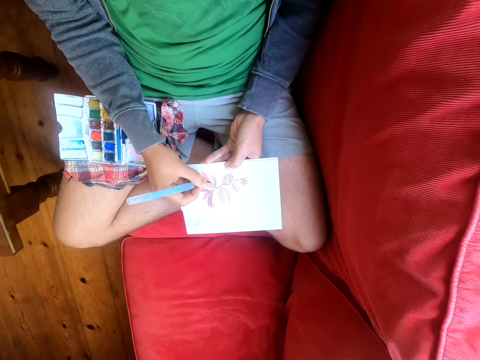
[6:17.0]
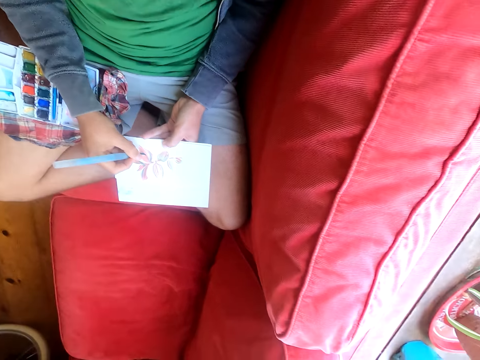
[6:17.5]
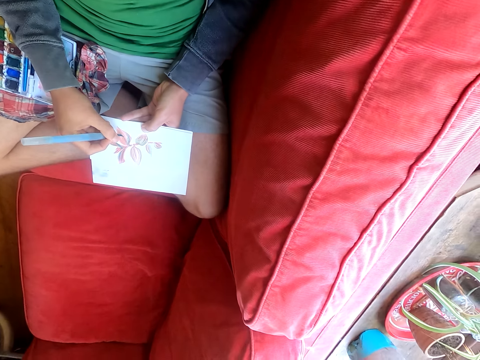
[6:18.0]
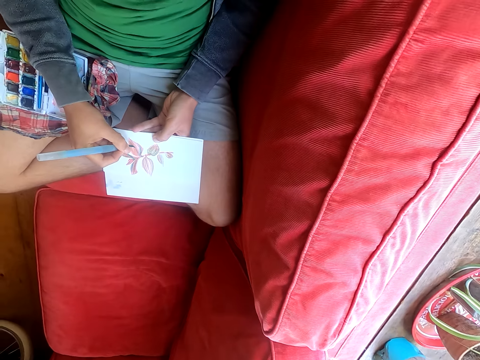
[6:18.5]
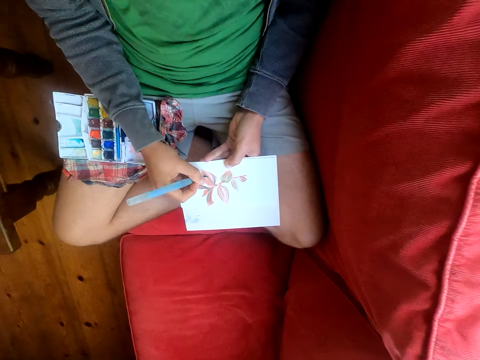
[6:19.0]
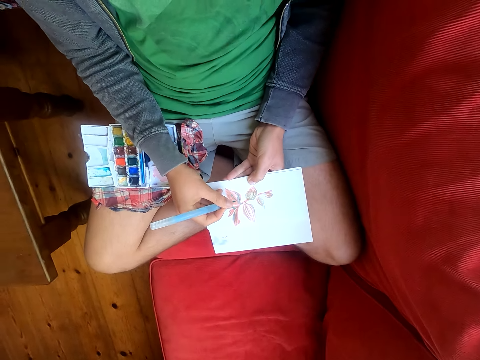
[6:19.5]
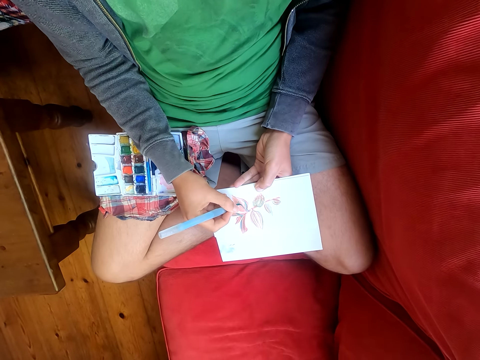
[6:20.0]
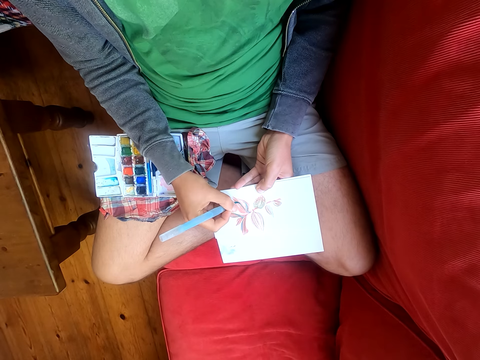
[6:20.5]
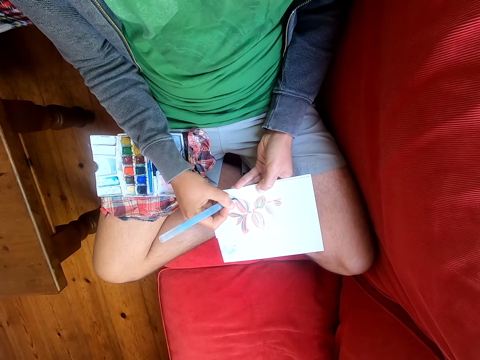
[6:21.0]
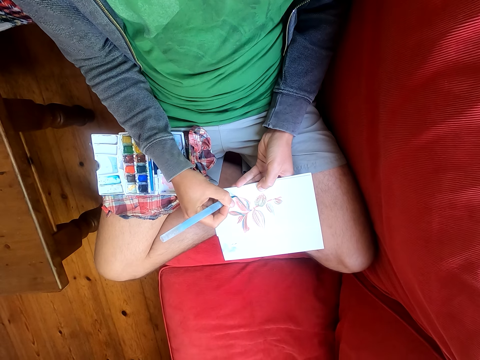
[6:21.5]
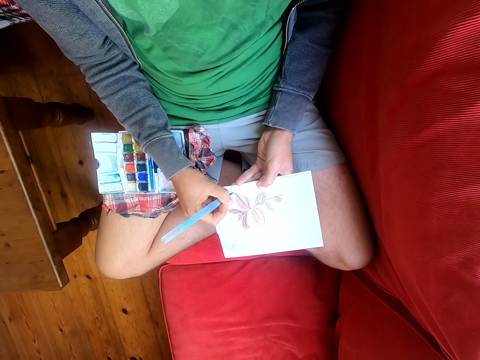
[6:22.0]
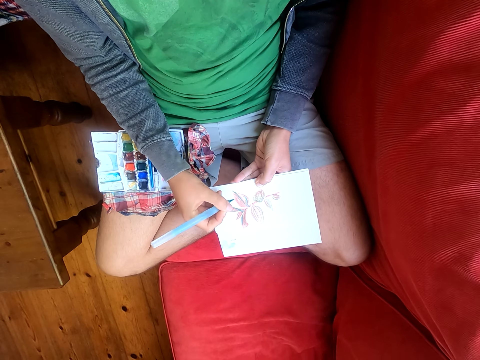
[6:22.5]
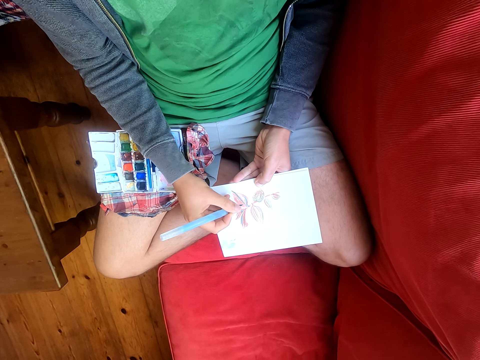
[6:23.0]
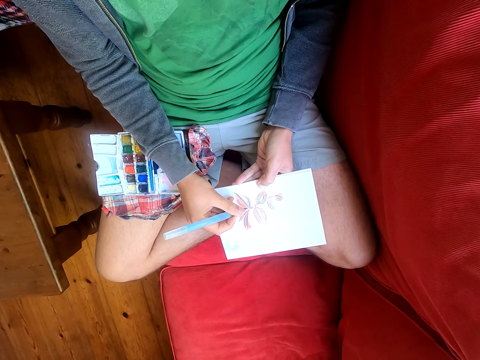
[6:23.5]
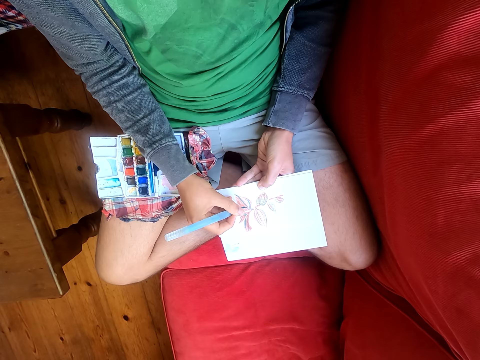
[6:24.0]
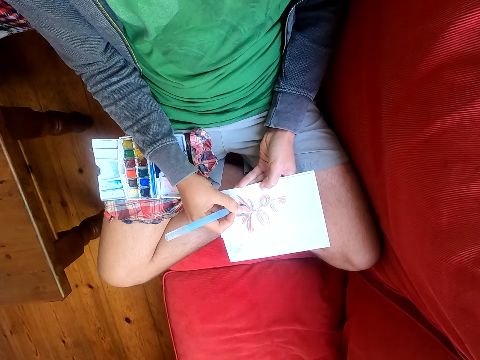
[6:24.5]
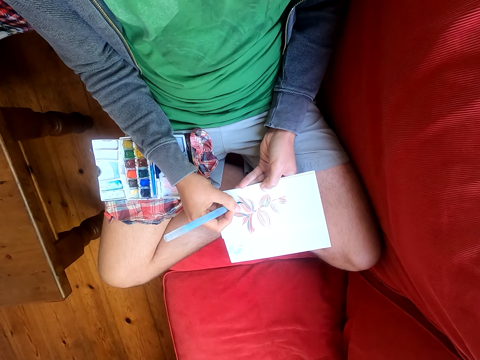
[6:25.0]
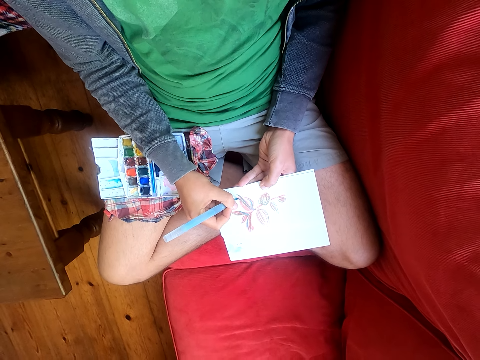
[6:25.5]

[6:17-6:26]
The camera wearer moves his head sideways. He paints on a drawing with a brush pen.

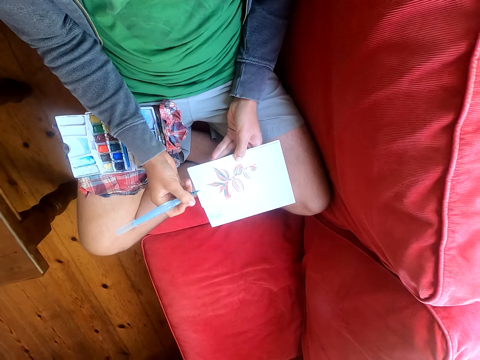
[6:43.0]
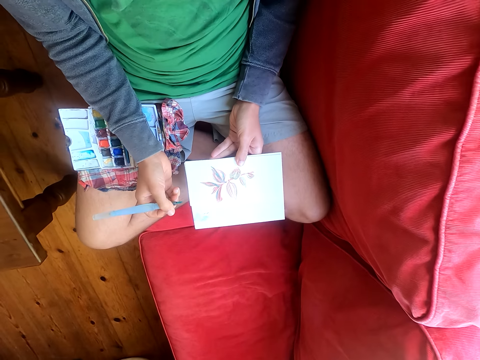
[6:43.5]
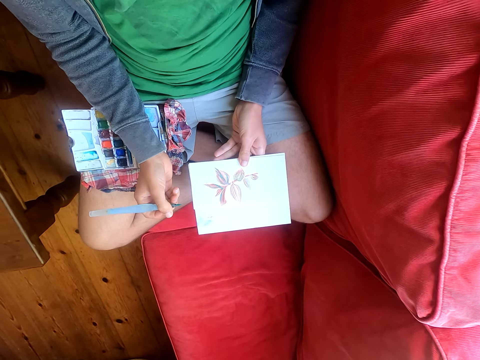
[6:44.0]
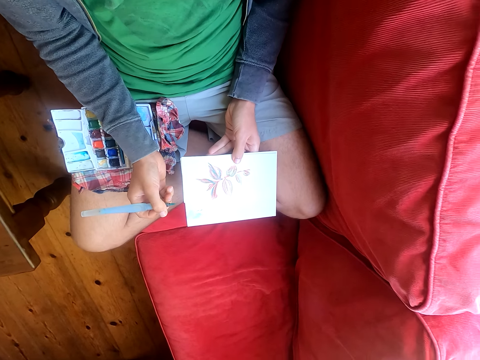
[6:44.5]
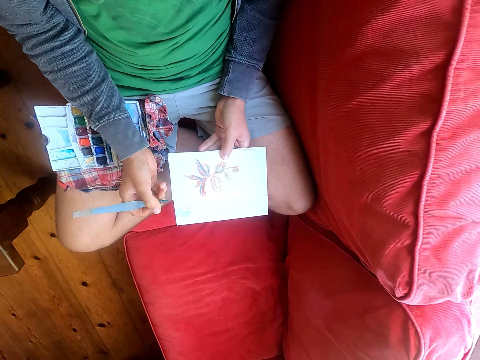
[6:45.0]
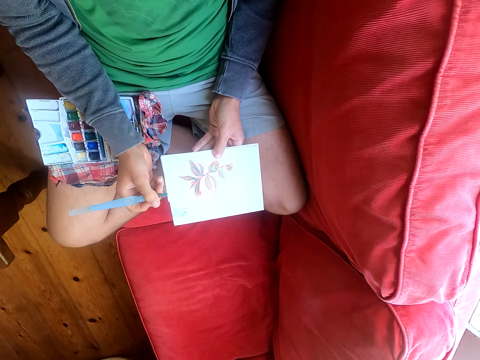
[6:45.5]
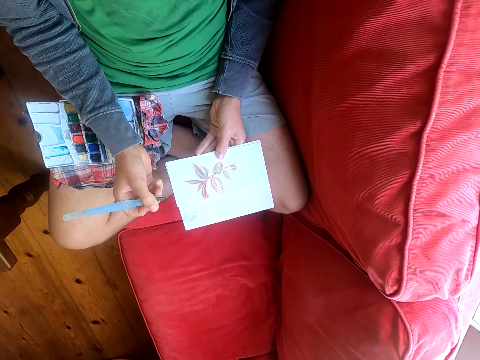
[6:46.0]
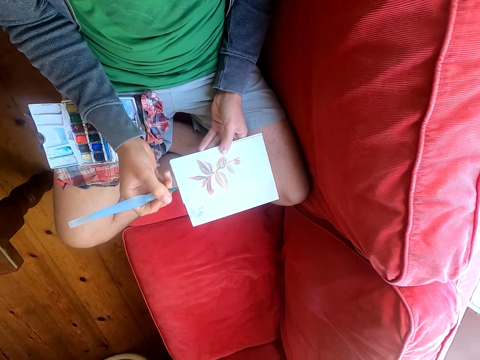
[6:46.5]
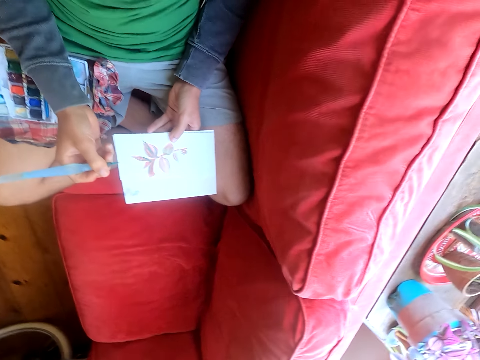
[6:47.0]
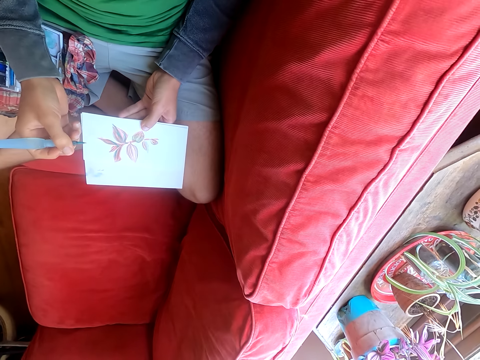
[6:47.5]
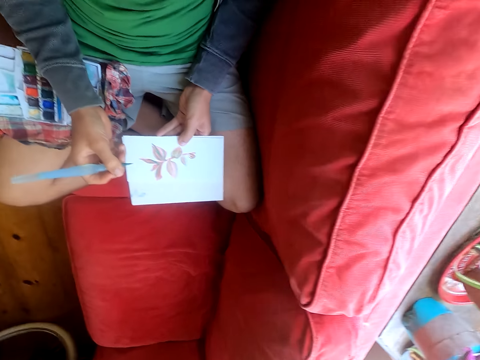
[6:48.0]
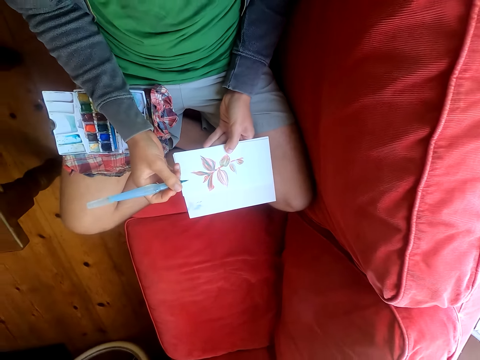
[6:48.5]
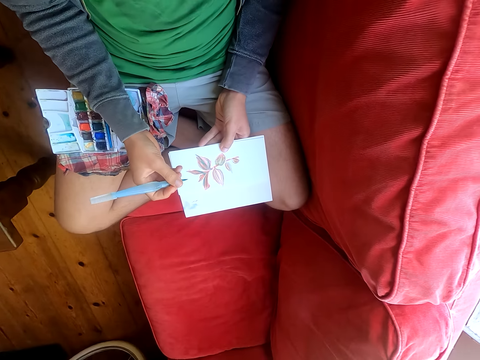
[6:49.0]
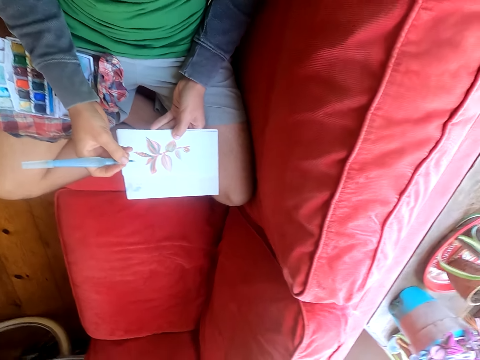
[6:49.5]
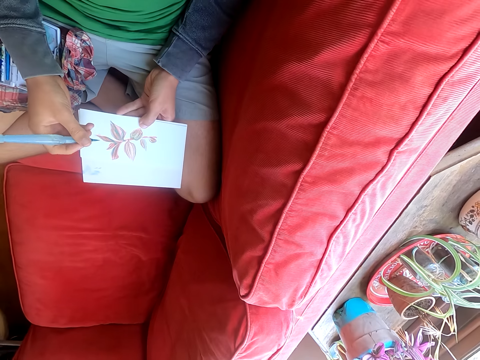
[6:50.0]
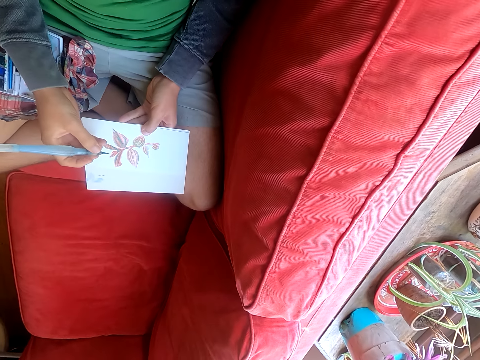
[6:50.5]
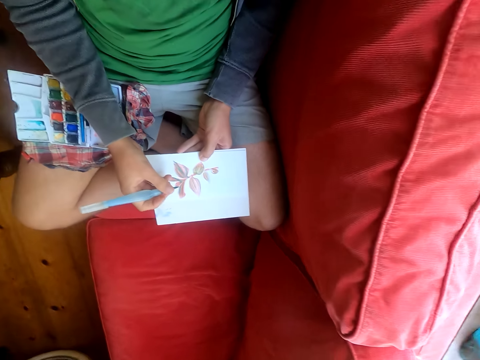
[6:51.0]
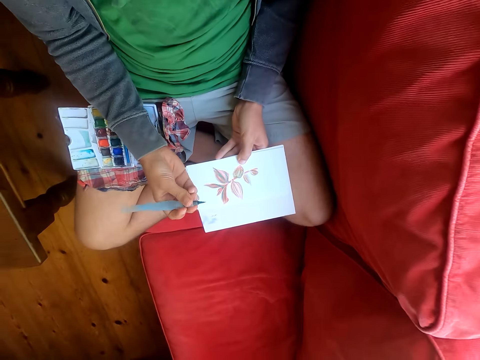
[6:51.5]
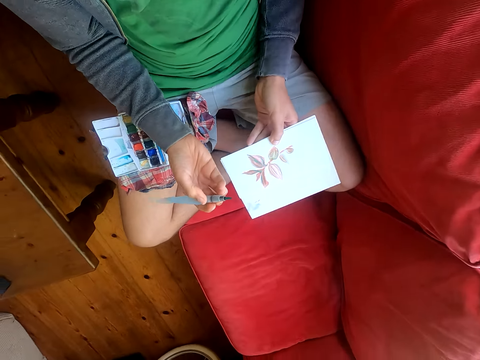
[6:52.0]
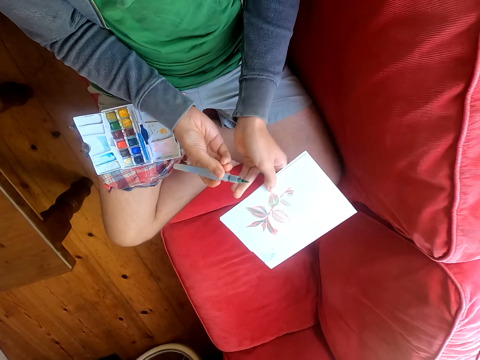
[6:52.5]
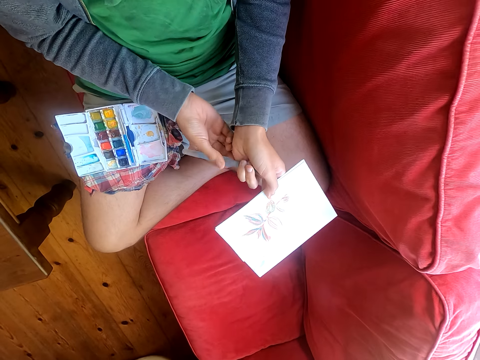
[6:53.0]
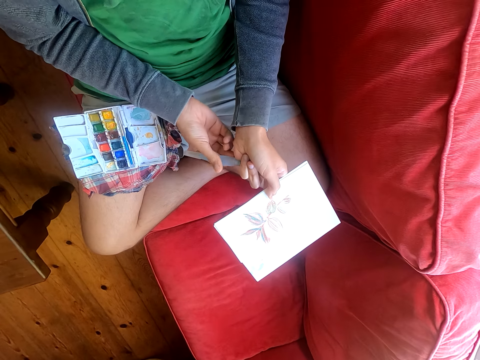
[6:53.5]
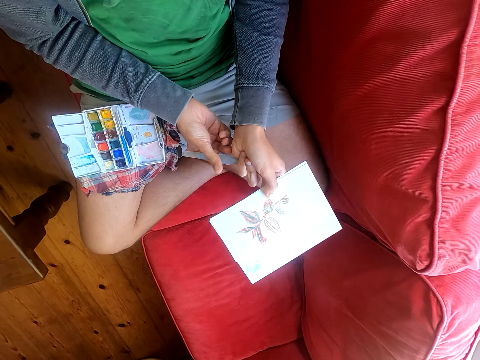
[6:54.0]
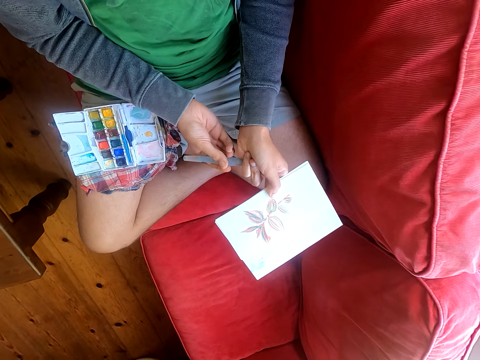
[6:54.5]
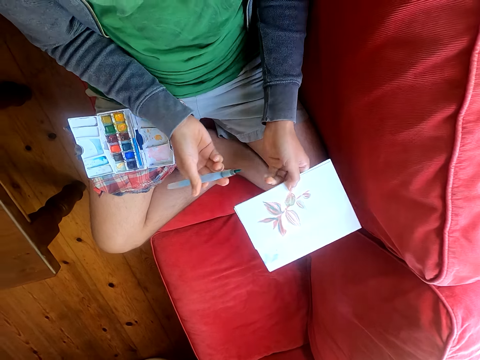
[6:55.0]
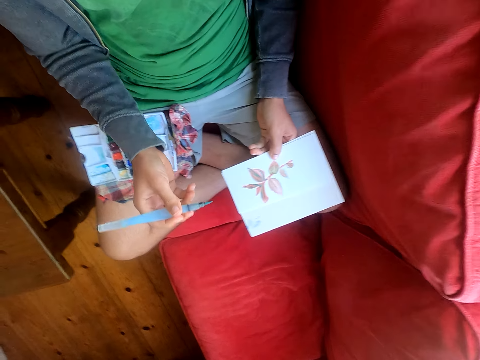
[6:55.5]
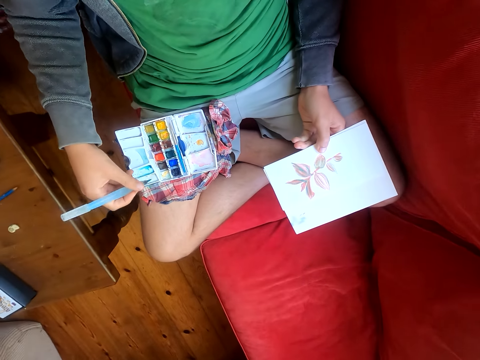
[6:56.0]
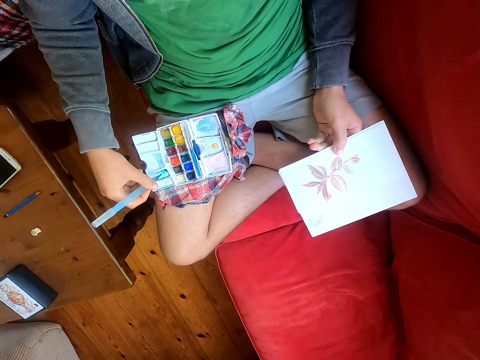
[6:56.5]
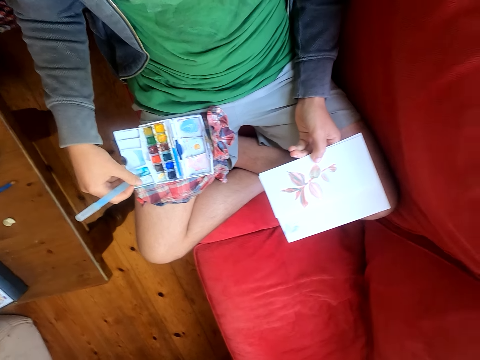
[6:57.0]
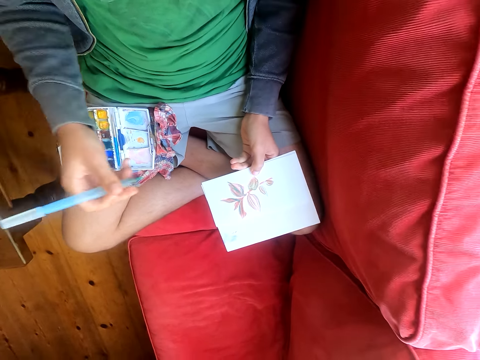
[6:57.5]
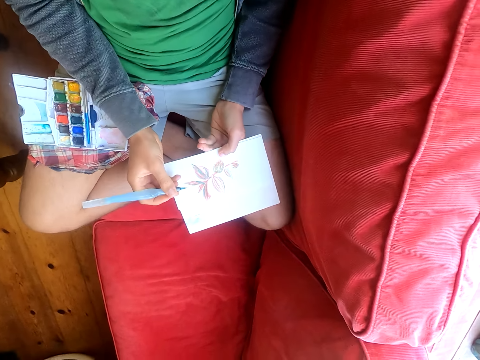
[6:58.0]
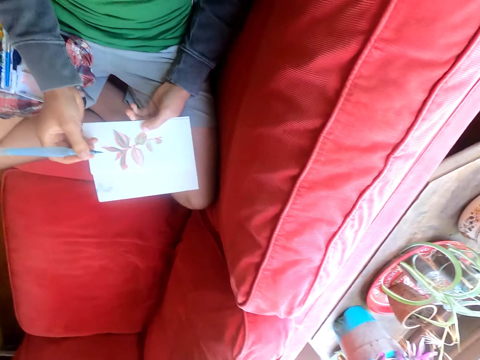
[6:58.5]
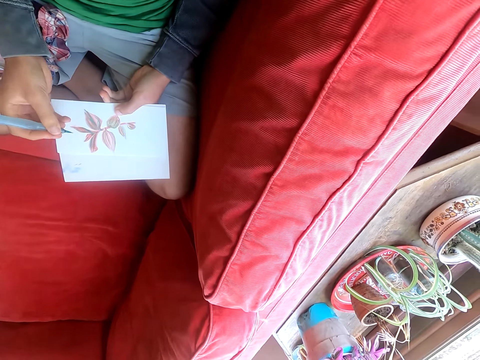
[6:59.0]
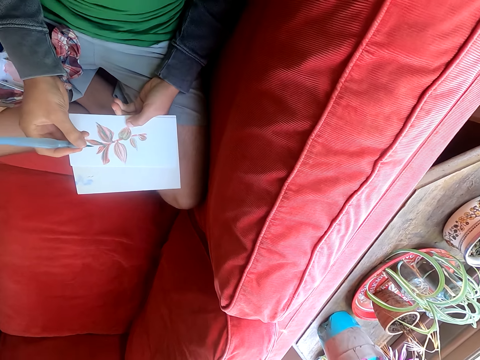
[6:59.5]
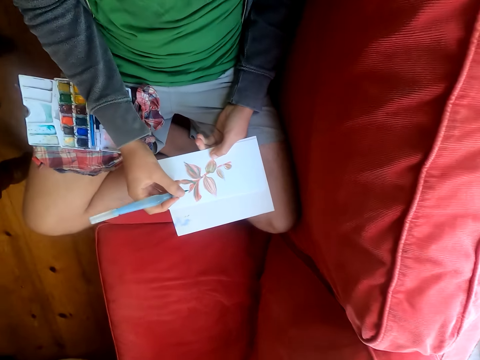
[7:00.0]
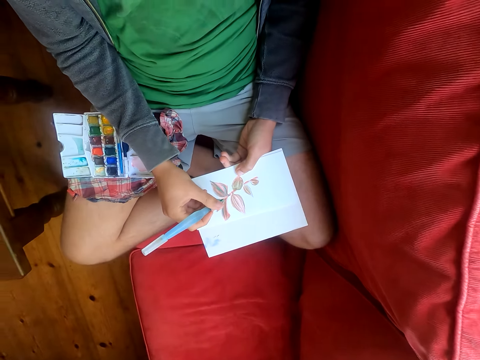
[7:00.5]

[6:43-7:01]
The camera wearer moves his head sideways. He adjusts a pen with his hand. He opens the brush pen. He rubs the brush pen in the water color paints.
